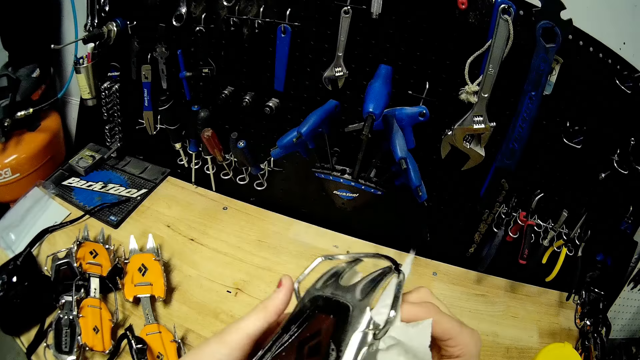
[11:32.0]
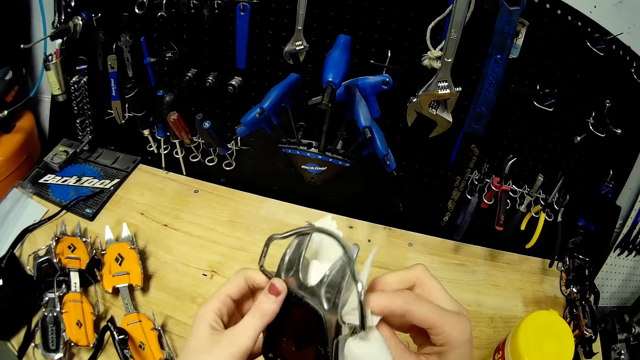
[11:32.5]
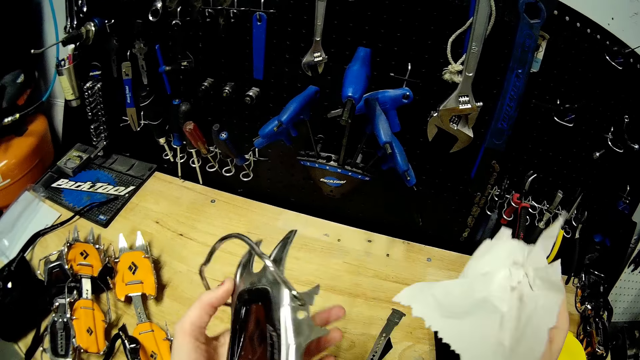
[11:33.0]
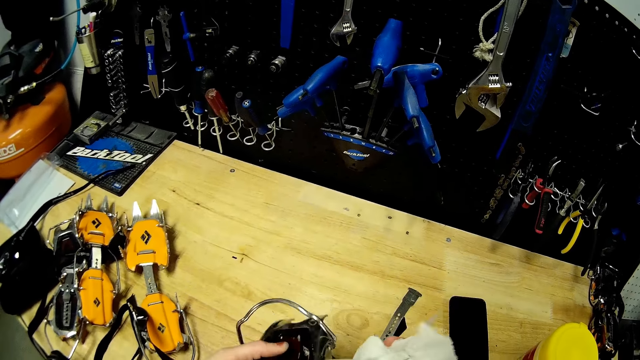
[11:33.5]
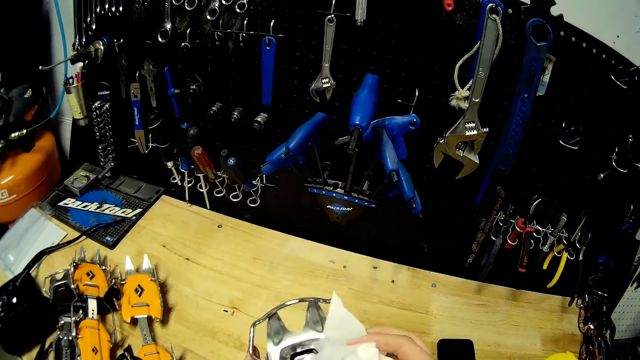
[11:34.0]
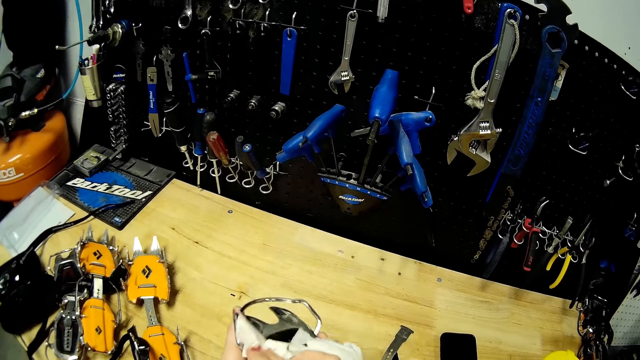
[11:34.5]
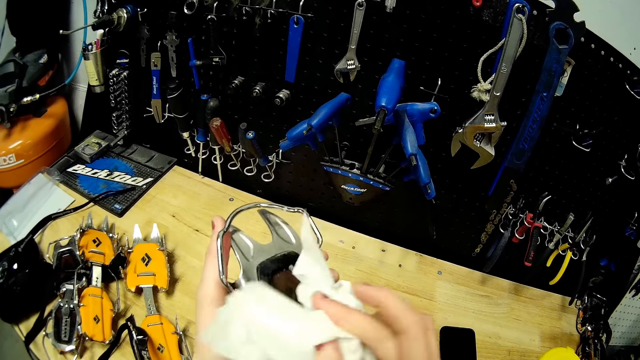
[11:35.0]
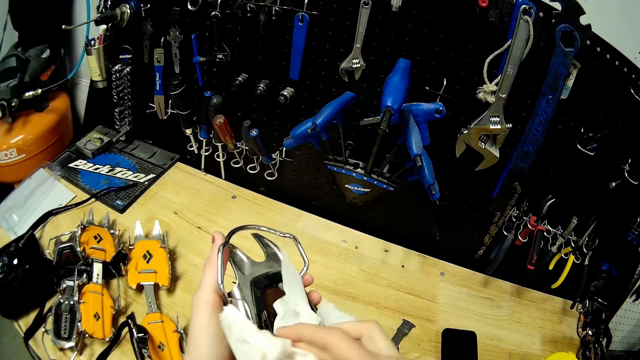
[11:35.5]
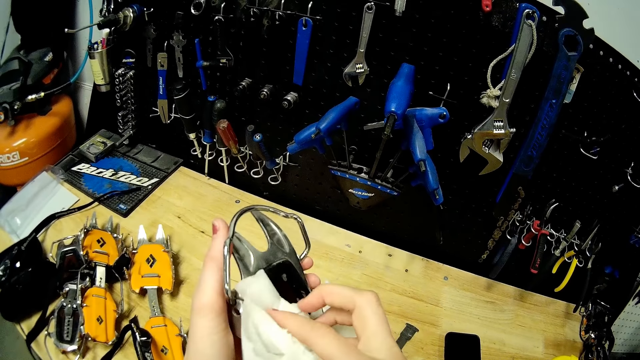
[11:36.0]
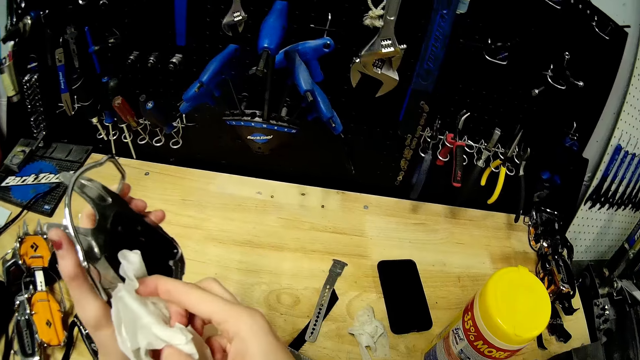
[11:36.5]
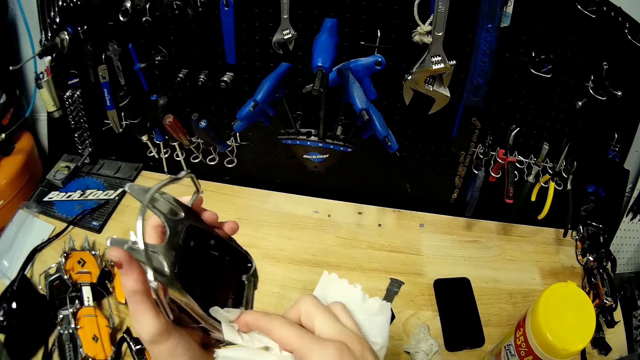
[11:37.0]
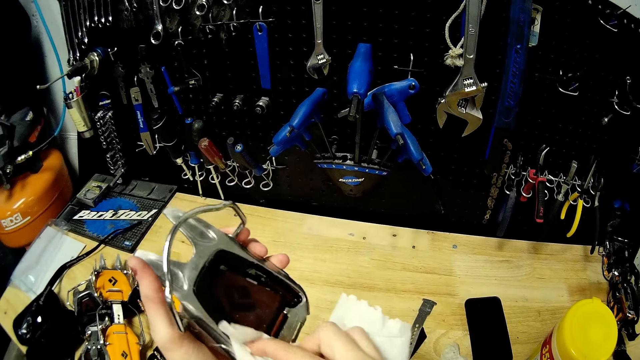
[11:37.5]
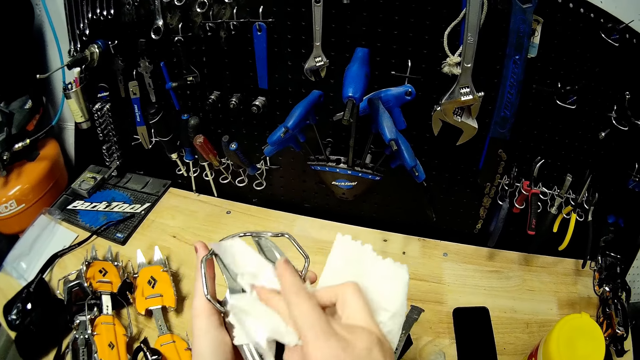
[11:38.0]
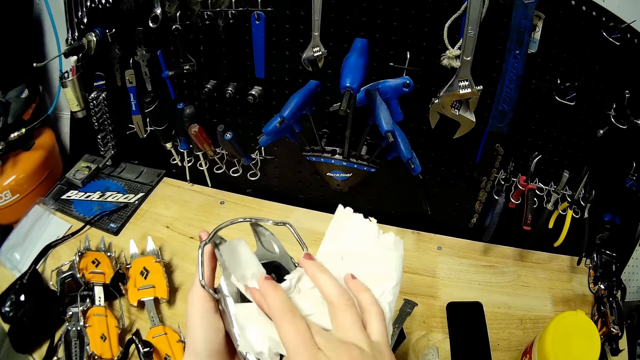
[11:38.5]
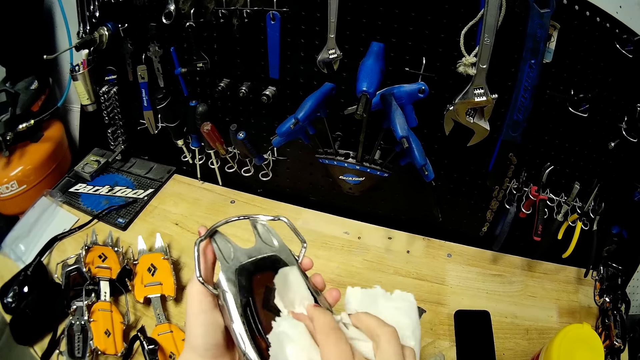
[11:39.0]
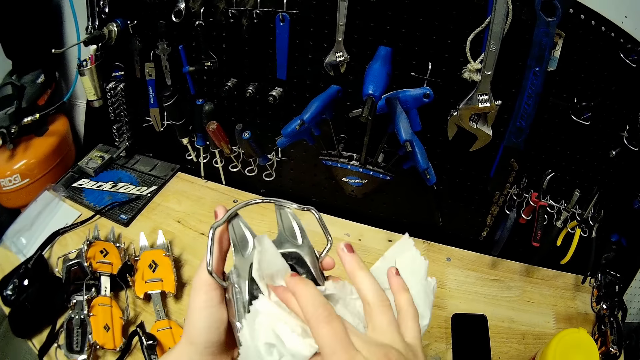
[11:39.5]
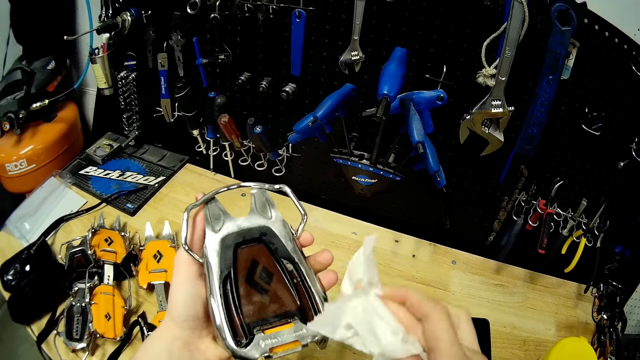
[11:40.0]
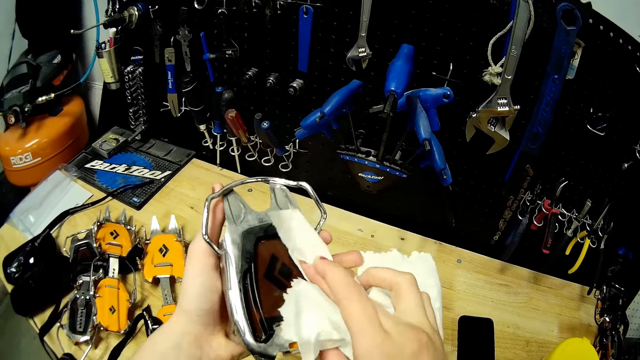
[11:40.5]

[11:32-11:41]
The camera wearer cleans the yellow crampon teeth in her left hand with the wipe in her right hand.

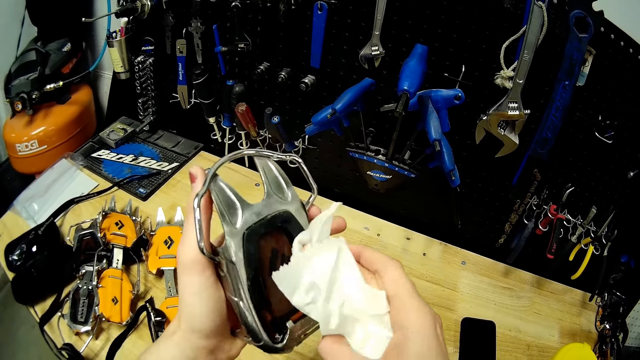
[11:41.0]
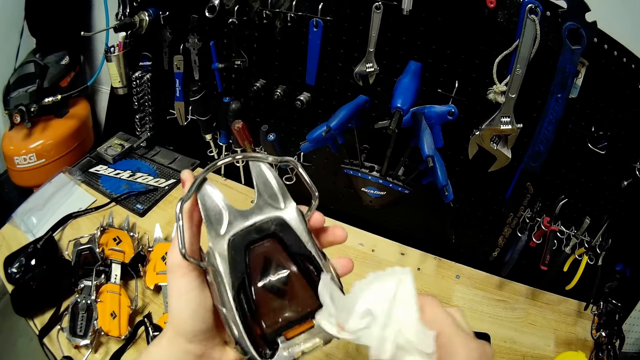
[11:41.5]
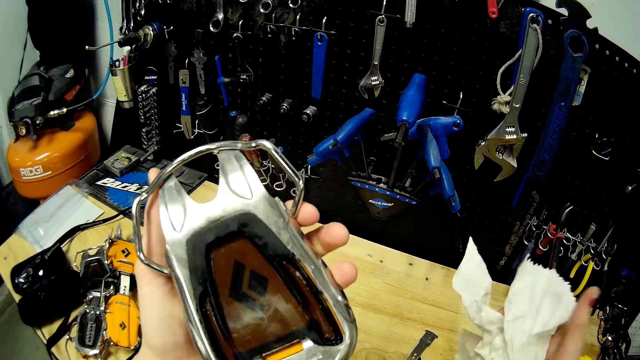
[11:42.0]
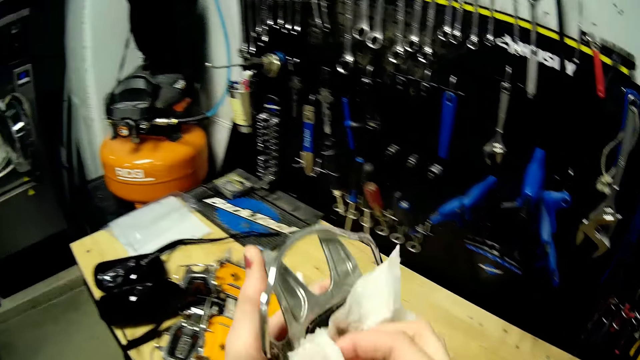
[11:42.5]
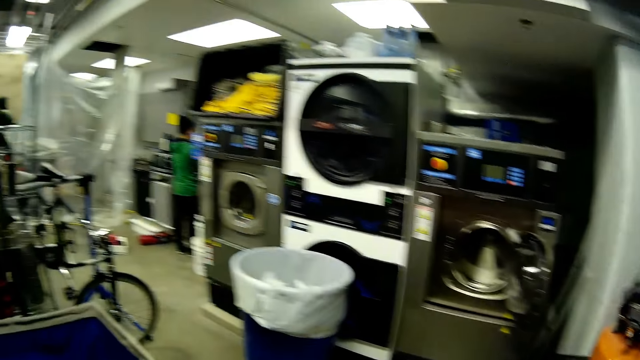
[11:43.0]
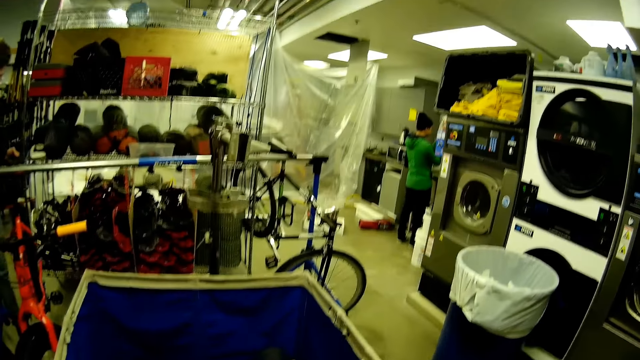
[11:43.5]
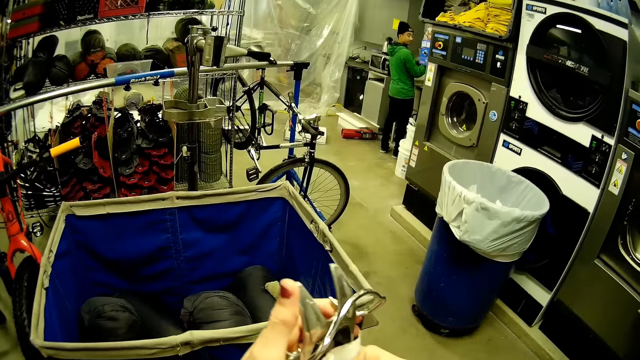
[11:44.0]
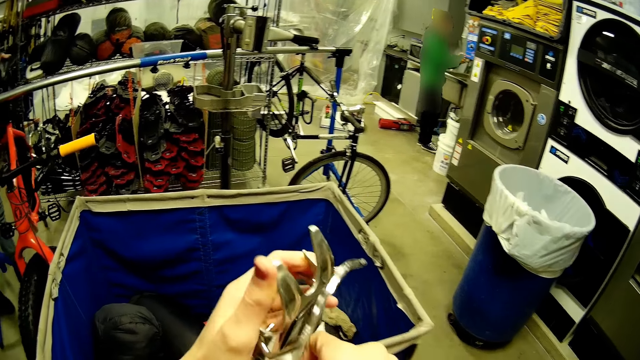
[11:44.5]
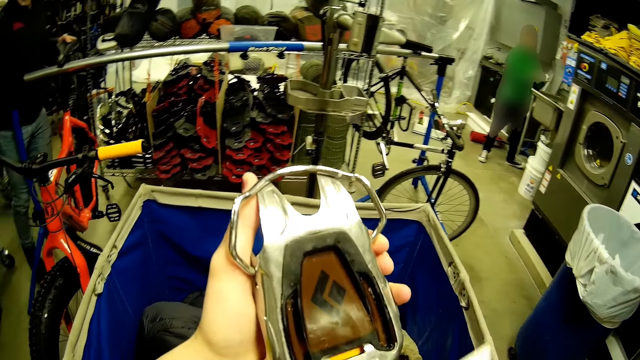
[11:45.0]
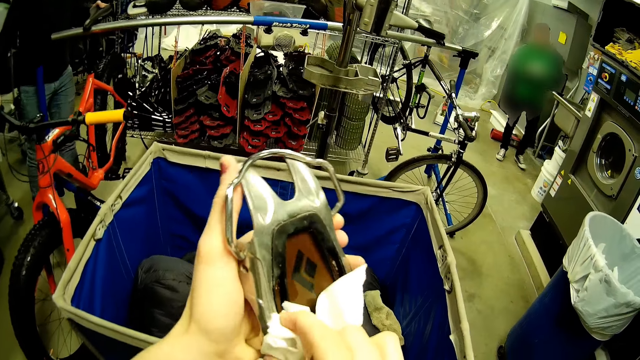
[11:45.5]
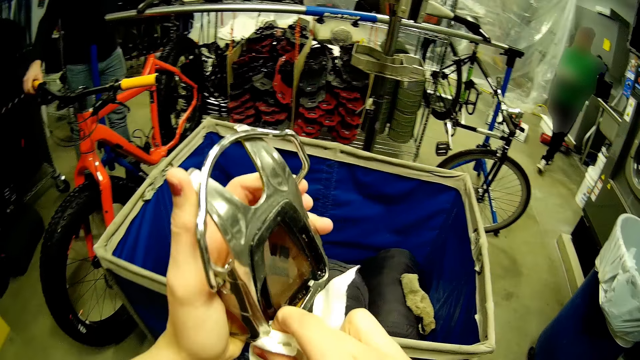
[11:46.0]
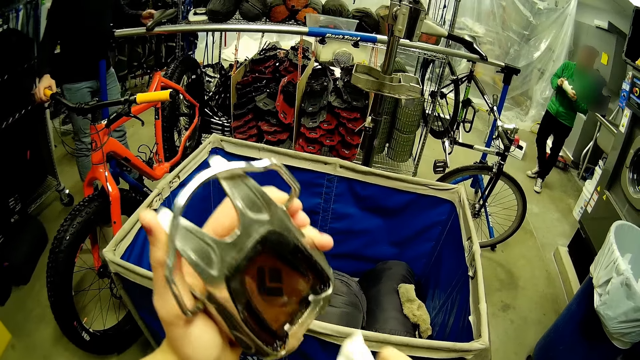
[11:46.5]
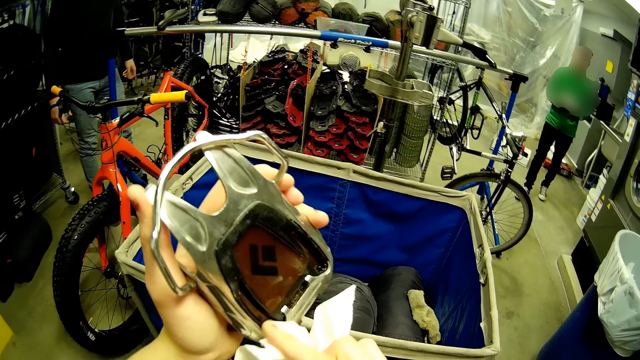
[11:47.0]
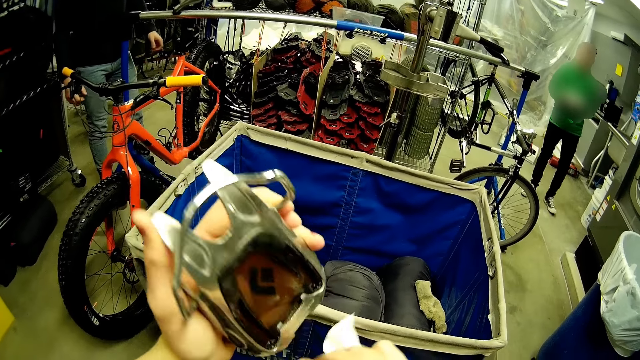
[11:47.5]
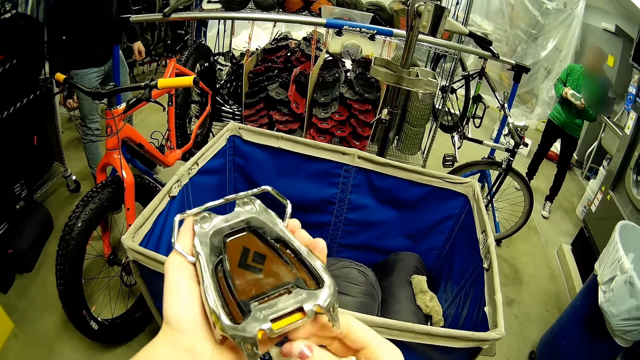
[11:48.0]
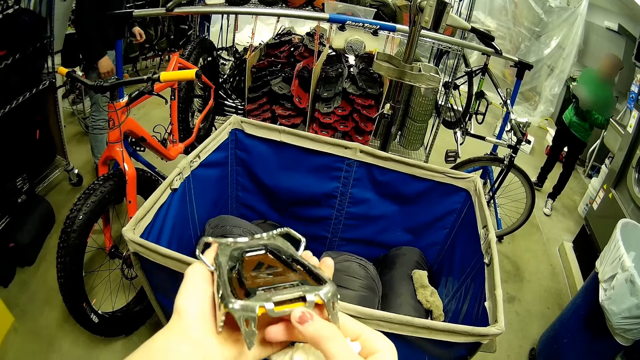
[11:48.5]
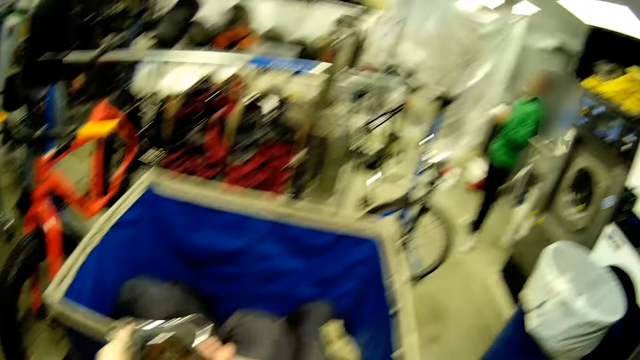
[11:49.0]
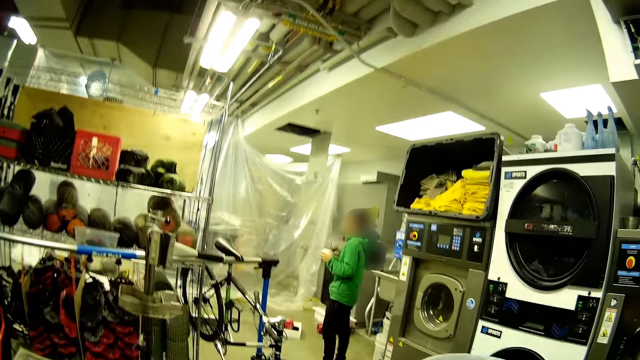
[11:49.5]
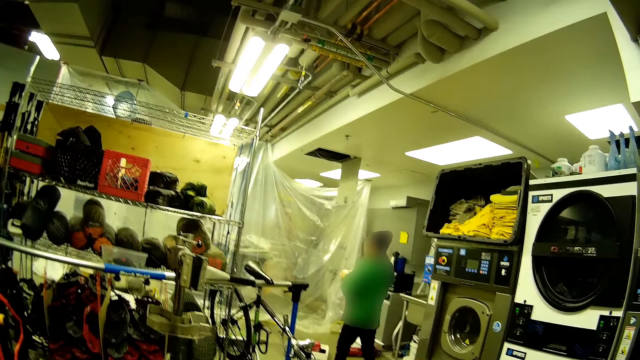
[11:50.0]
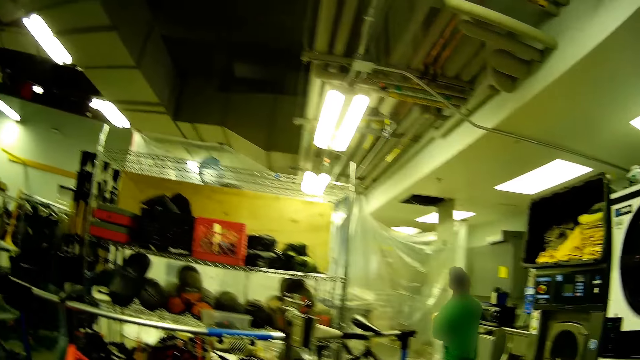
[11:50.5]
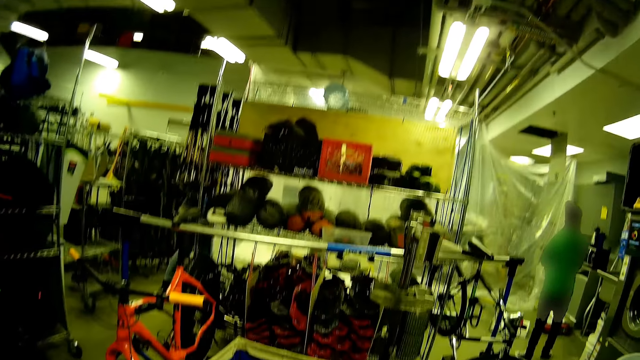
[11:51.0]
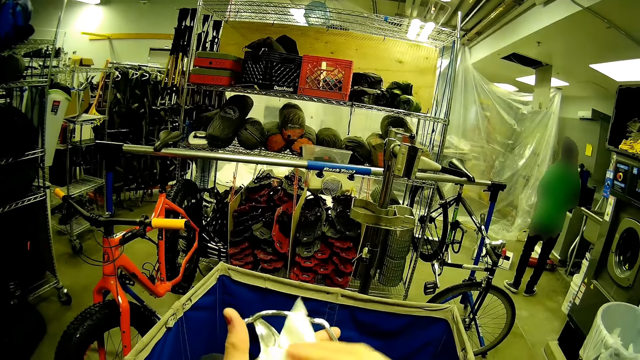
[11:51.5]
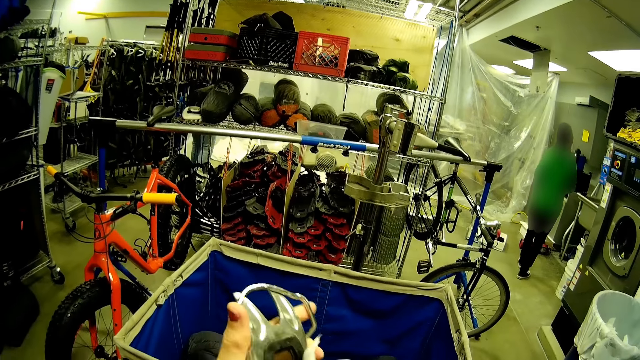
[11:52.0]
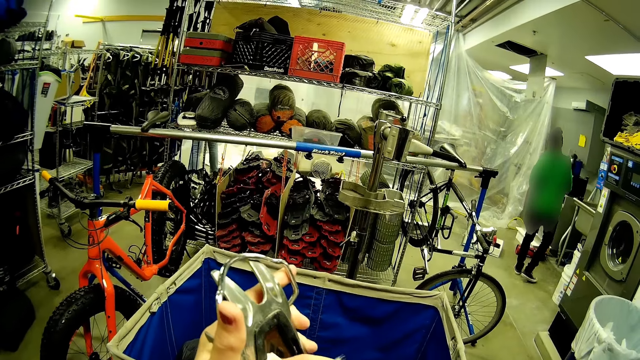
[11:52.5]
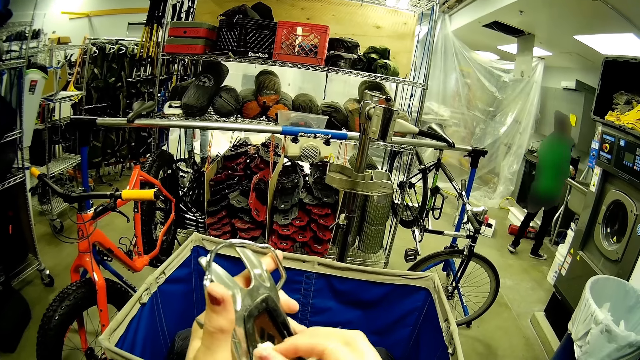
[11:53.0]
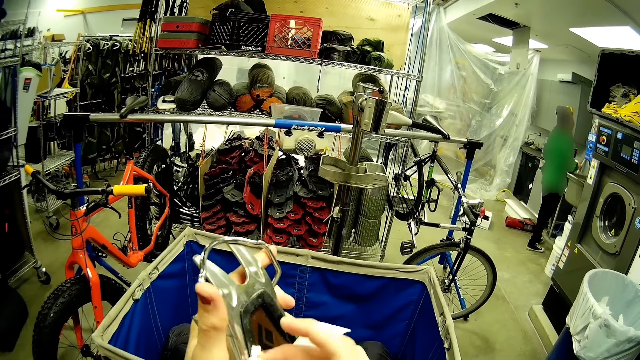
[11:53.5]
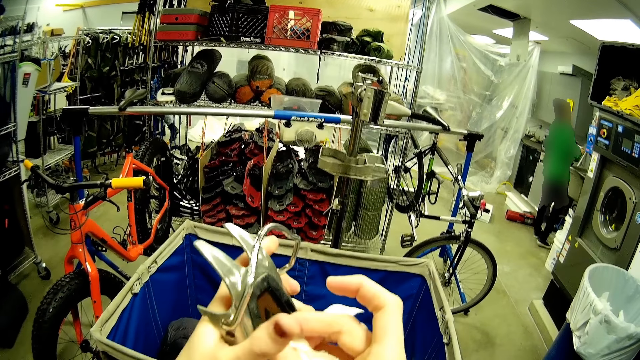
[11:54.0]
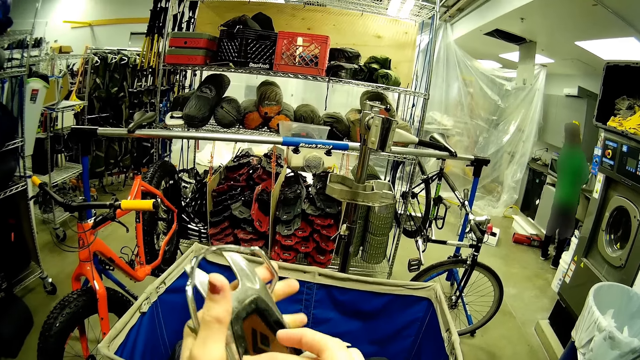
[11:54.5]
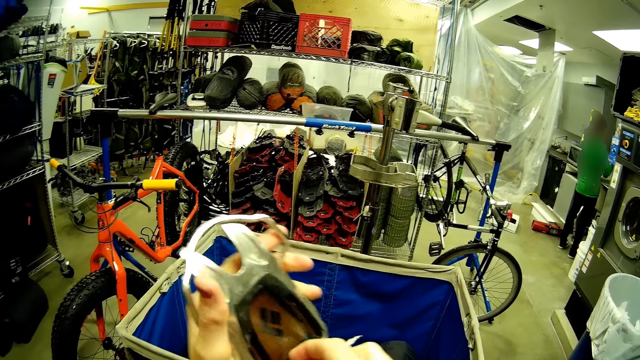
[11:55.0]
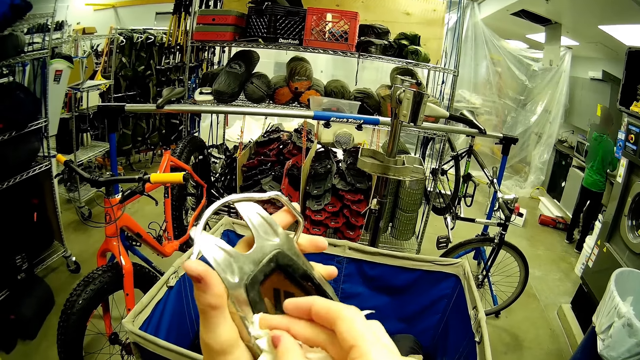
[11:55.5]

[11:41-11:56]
The camera wearer cleans the yellow crampon teeth in her left hand with the wipe in her right hand. She cleans them again. A man interacts with the camera wearer. The man adjusts a bicycle with his hands. Another man shakes the bottle with both hands. The first man walks round the store. The camera wearer looks around. She wipes something.
